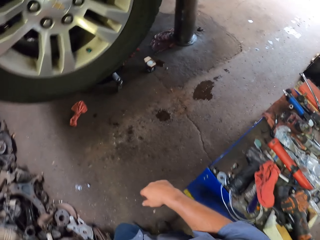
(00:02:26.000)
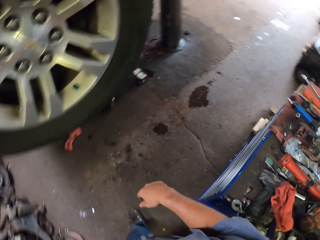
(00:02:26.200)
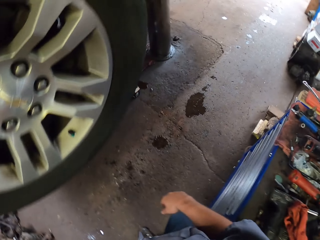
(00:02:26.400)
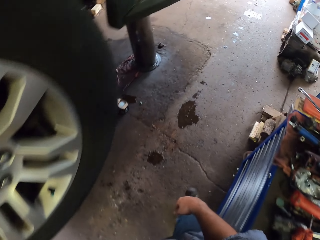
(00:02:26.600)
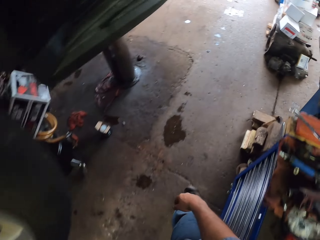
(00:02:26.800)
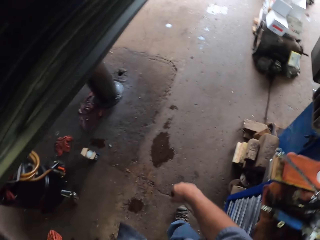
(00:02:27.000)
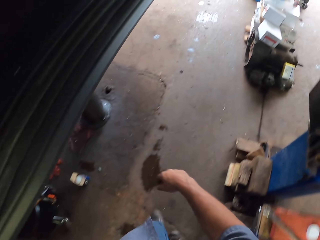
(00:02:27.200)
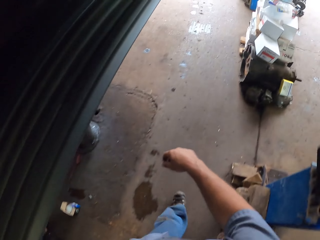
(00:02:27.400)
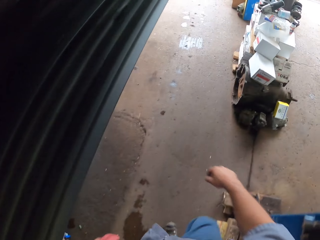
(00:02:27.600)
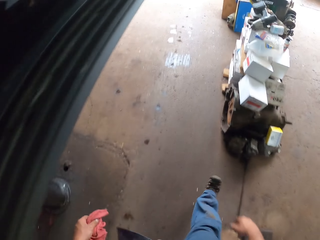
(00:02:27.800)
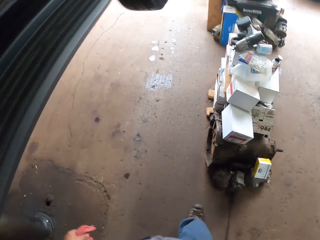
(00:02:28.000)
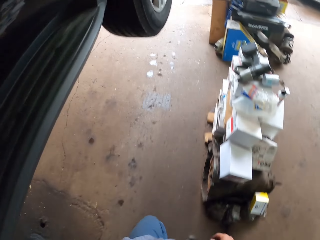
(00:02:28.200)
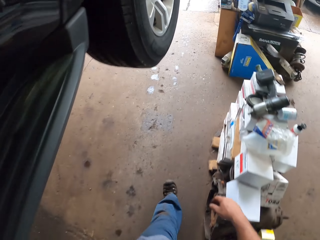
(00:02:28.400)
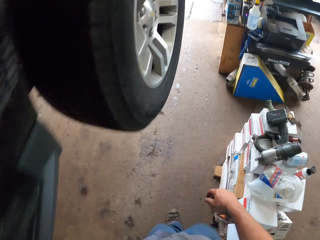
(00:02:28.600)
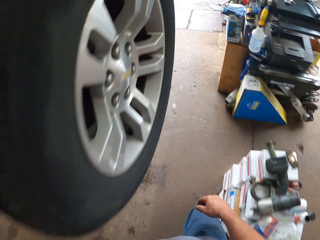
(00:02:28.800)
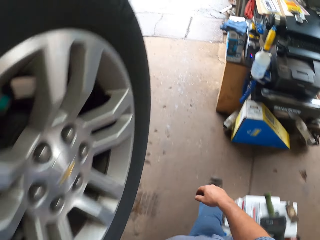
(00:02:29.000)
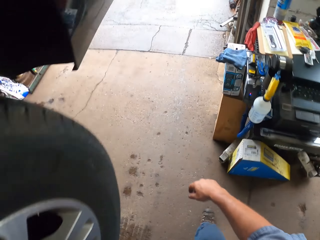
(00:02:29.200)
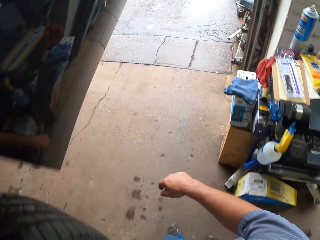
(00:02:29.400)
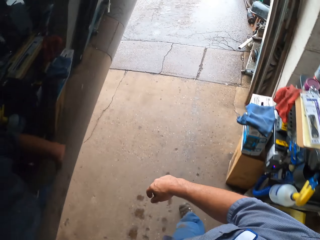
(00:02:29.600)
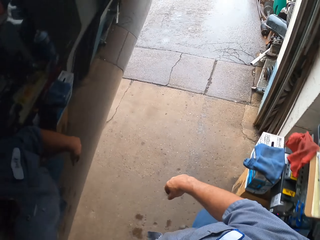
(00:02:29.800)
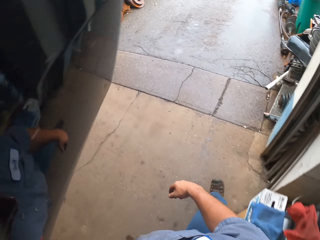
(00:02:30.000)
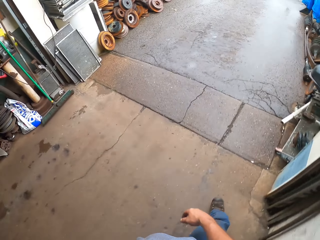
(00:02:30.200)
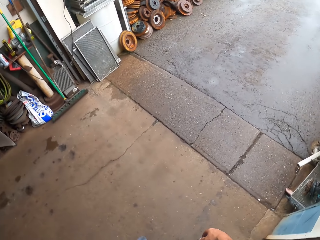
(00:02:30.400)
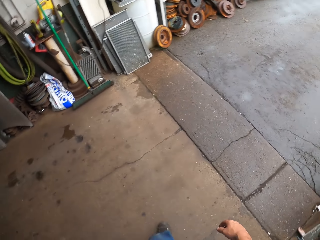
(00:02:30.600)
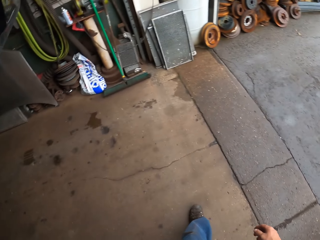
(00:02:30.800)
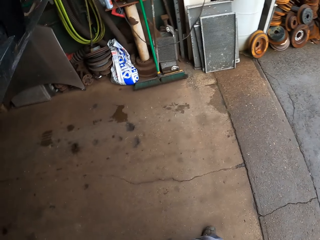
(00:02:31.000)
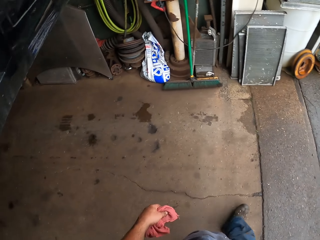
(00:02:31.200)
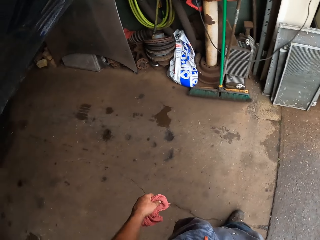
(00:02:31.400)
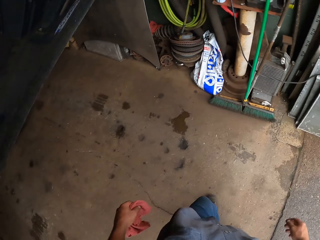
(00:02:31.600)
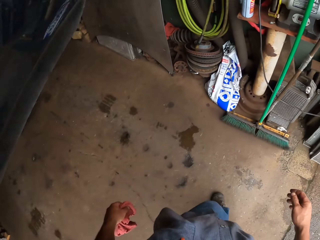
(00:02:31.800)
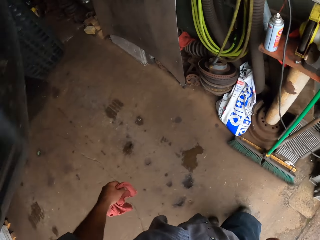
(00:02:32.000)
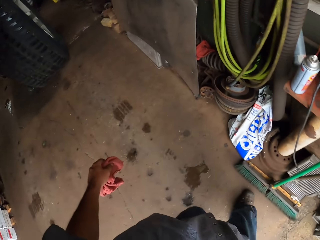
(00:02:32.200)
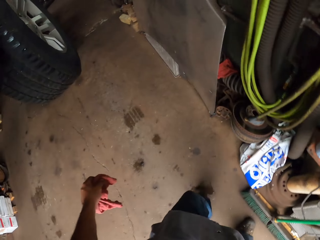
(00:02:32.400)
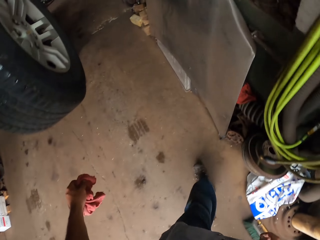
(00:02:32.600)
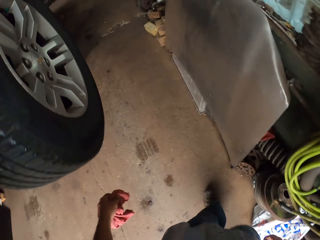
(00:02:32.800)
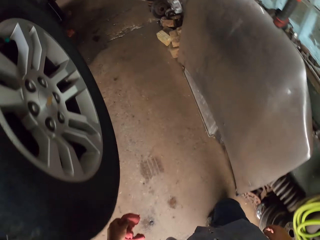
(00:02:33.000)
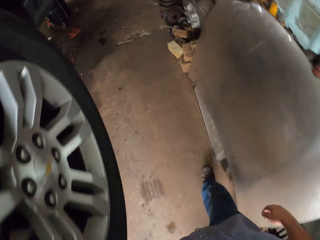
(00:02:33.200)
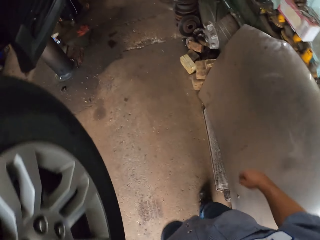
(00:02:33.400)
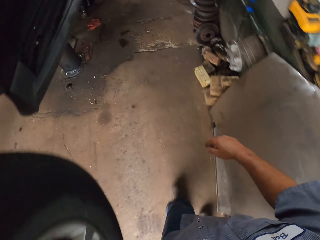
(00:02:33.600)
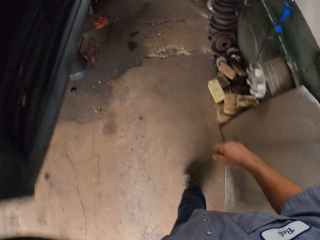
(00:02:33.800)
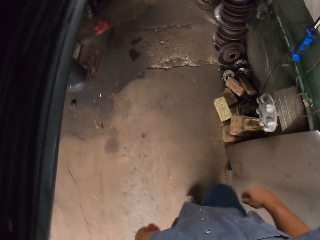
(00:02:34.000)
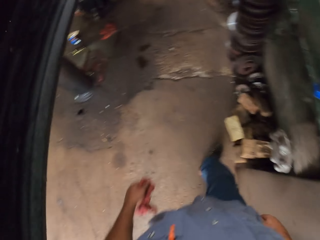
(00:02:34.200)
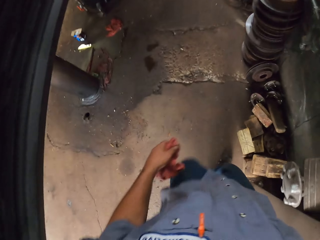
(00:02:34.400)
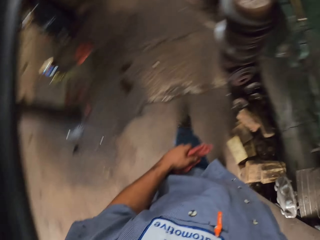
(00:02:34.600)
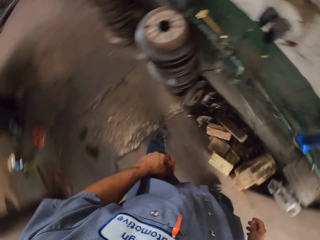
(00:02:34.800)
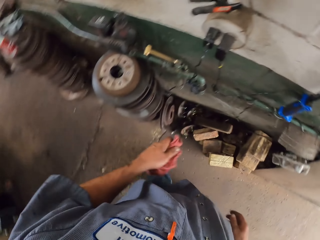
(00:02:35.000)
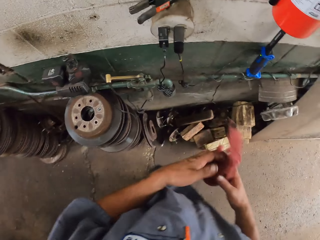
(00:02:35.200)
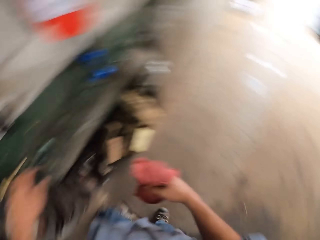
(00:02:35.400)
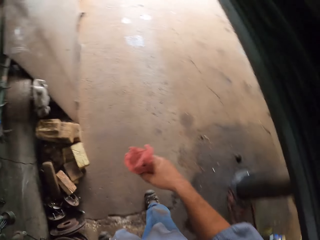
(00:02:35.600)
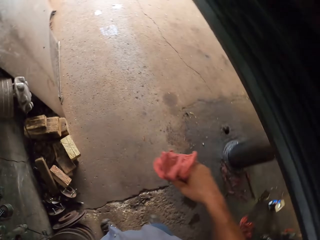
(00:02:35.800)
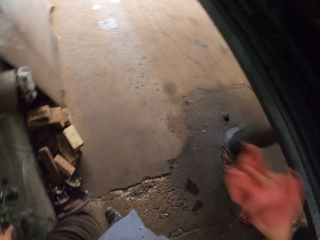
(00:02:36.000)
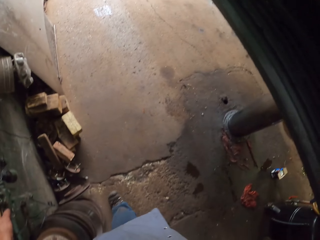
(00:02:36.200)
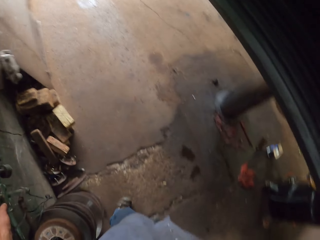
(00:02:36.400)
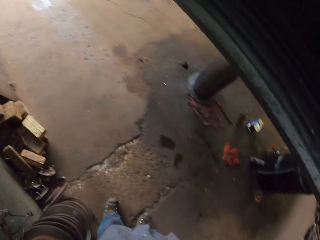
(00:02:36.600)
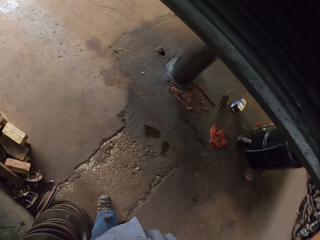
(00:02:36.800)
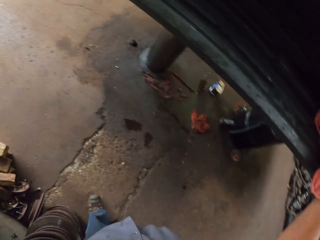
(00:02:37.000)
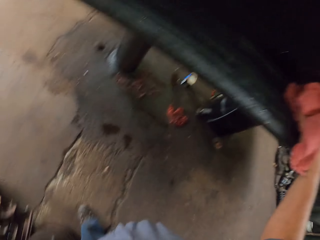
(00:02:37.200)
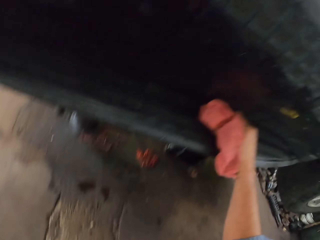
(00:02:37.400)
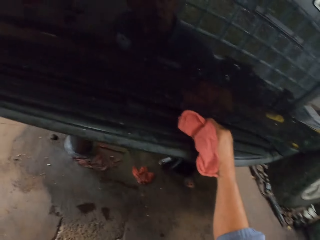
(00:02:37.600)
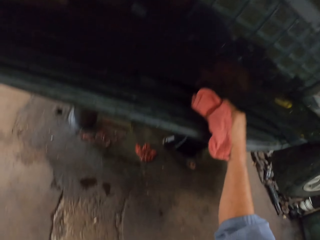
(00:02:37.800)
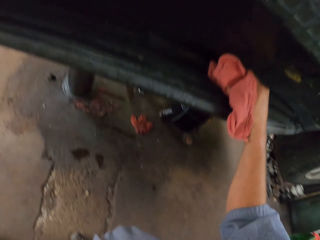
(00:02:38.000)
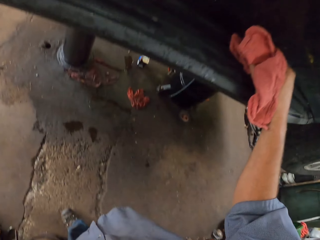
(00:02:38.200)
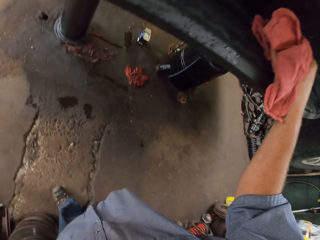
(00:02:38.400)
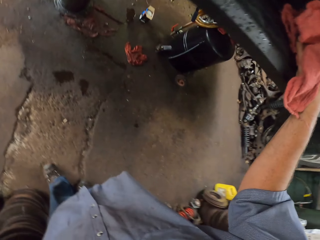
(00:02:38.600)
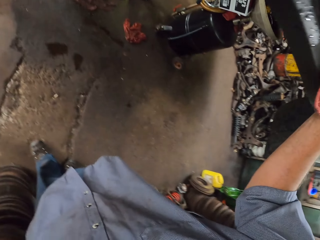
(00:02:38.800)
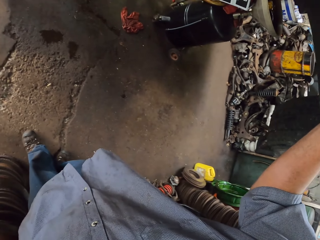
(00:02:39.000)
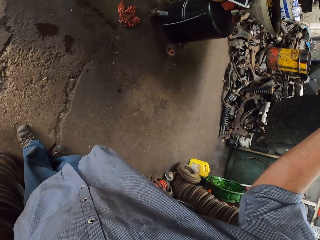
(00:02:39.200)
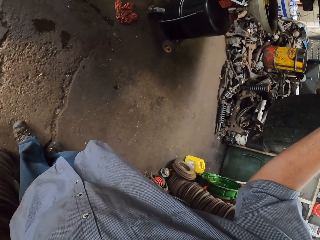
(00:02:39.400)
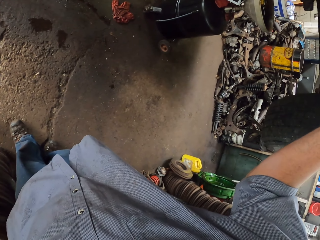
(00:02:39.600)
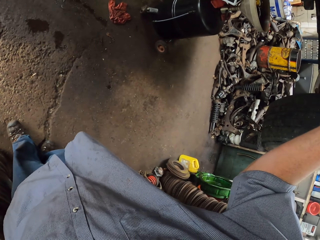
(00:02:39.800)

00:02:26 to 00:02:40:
The camera wearer adjusts the hydraulic car lift. They stand by the vehicle.

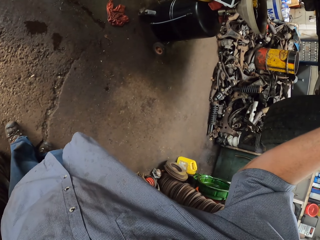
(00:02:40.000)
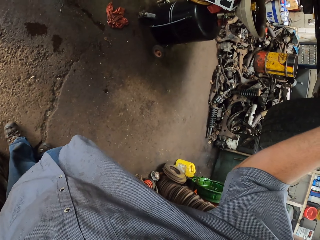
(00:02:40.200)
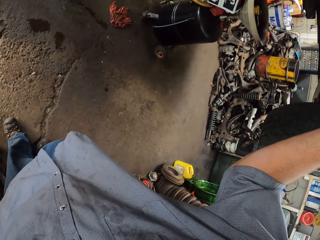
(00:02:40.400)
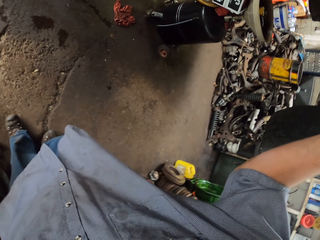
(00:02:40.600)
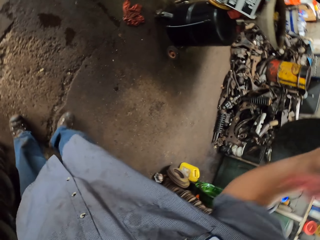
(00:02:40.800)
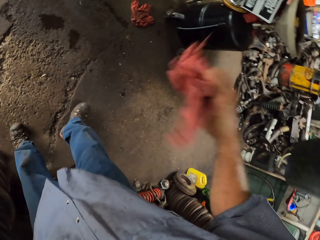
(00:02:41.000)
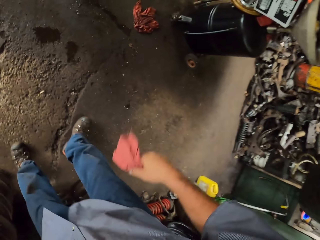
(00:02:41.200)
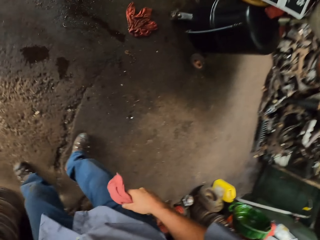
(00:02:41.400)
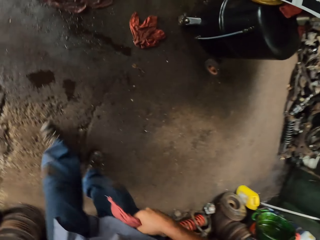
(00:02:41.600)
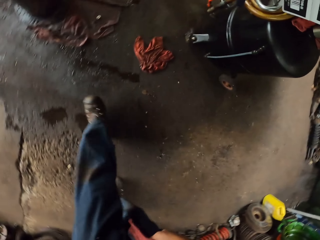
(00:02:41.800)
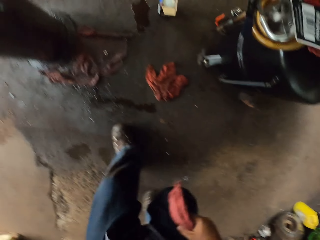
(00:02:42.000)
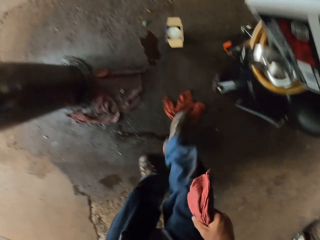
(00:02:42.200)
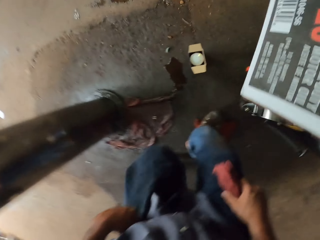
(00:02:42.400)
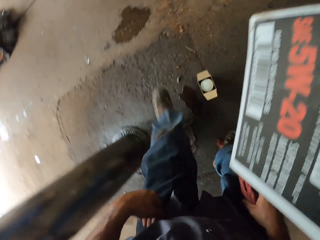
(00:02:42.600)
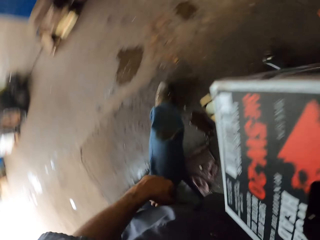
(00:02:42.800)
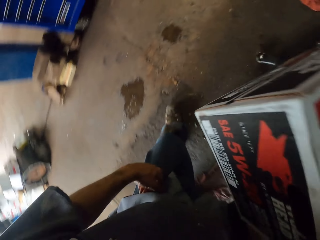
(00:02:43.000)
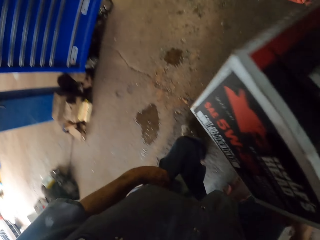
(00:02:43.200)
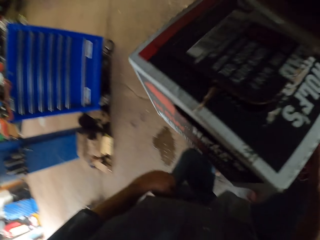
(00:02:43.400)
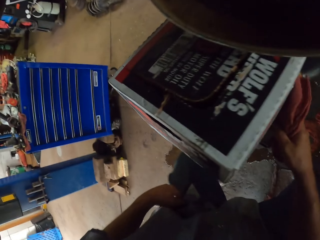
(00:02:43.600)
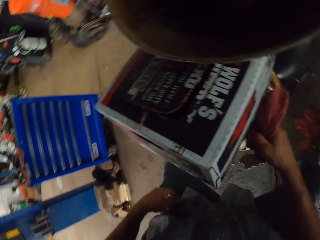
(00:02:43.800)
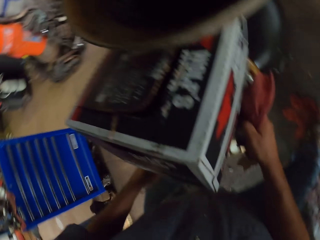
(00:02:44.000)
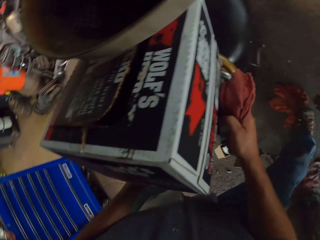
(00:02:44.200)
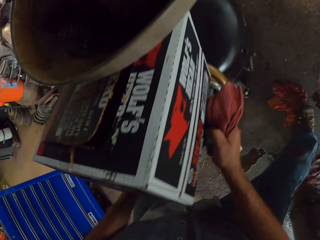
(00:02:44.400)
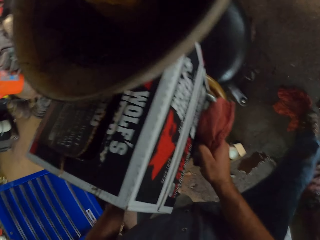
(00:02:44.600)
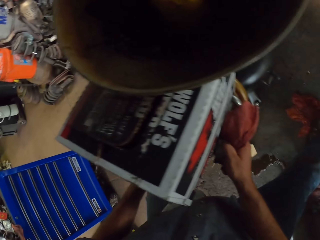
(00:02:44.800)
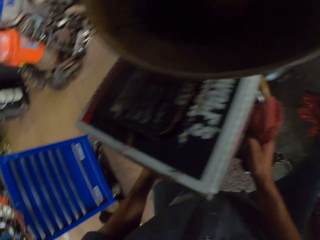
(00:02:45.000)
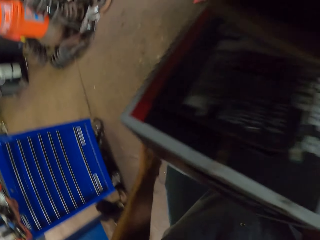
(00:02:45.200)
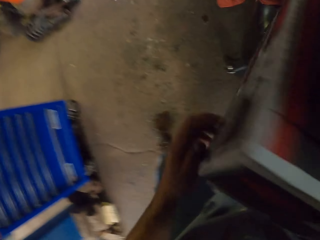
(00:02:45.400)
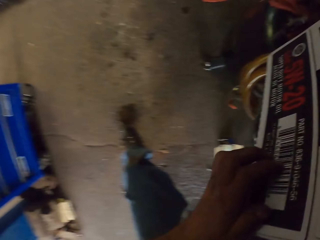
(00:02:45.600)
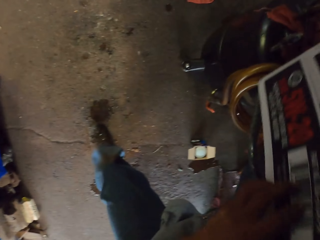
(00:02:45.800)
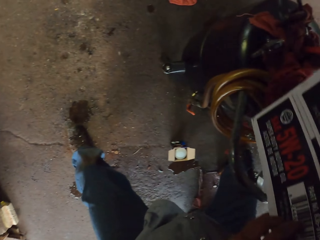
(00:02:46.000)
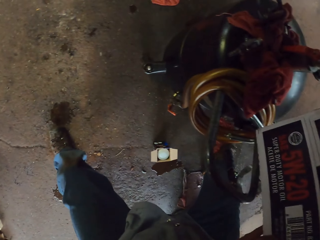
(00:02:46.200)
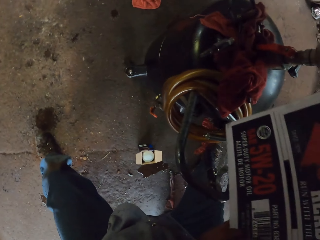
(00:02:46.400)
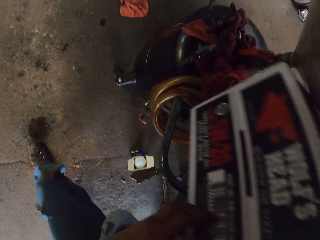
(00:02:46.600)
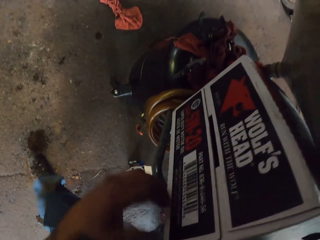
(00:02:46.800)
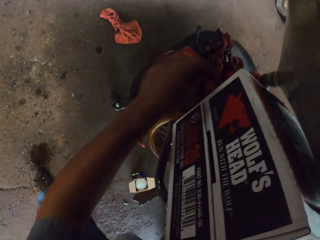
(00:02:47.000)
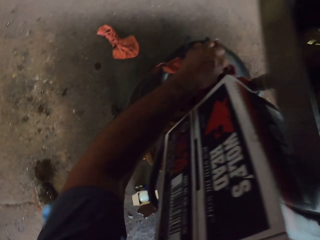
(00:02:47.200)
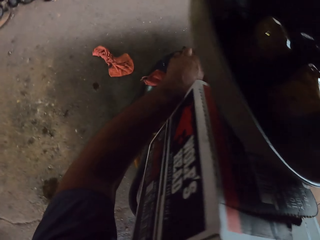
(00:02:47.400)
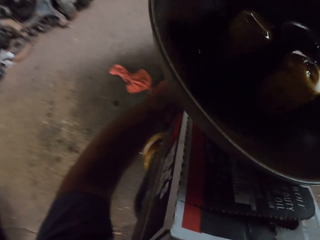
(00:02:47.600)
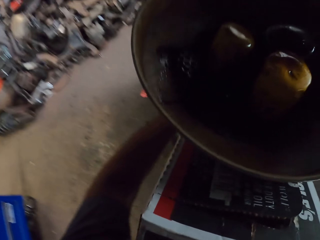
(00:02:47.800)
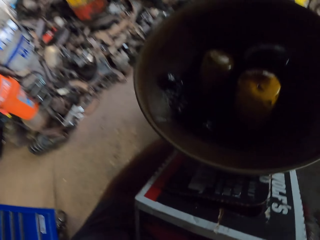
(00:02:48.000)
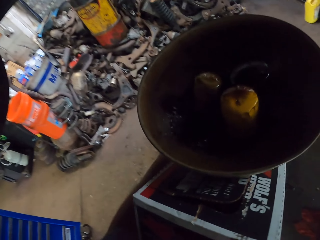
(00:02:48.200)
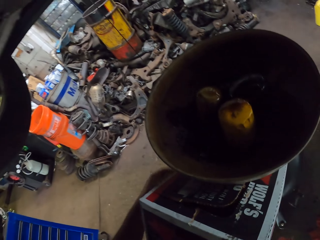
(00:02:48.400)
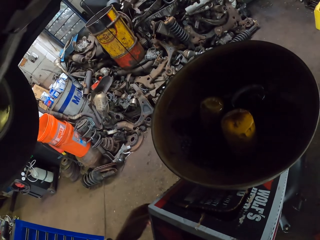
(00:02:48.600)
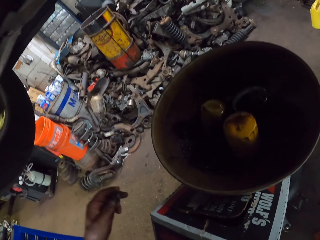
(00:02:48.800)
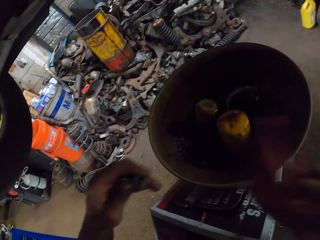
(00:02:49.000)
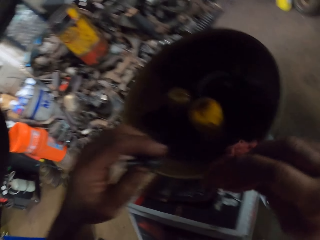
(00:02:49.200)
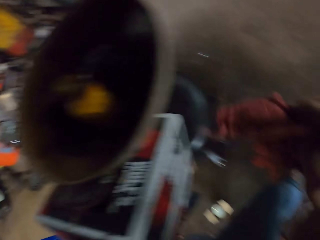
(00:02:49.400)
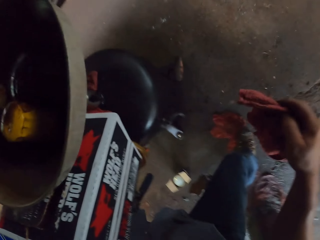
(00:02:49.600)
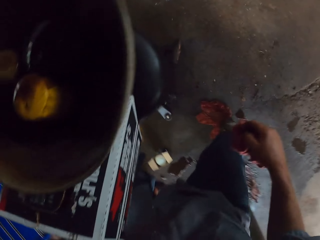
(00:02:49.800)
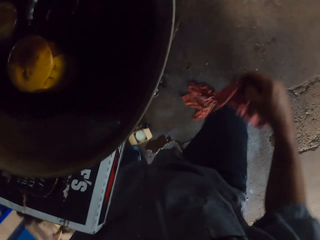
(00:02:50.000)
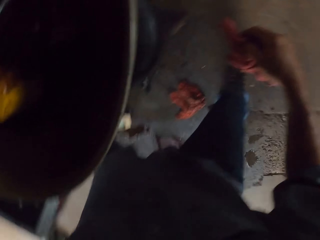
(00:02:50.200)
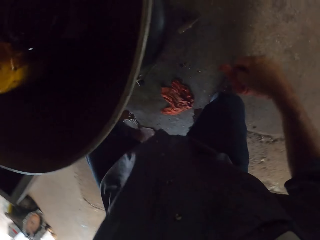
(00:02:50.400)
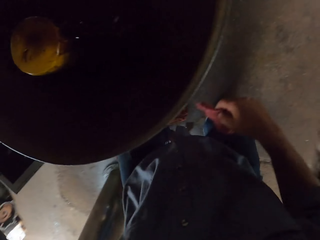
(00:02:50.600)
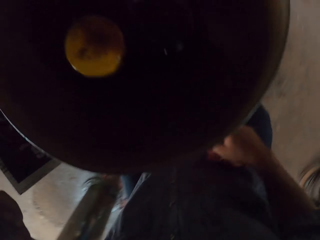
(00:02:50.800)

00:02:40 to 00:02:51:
The camera wearer walks under the vehicle. They check the oil drain tank. They move something. They move the box. They pick up the bolt from the oil drain tank.
